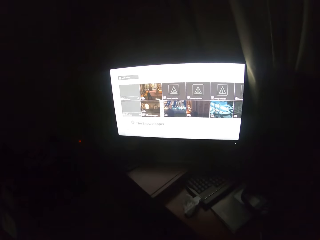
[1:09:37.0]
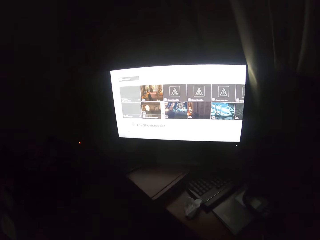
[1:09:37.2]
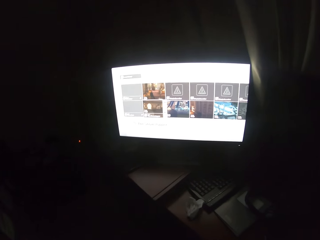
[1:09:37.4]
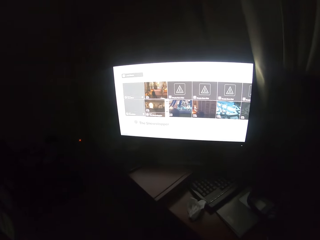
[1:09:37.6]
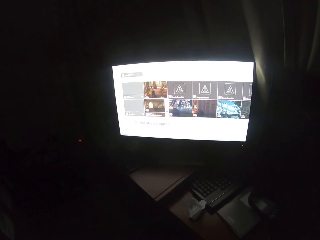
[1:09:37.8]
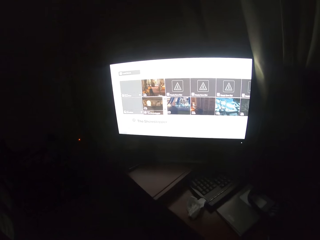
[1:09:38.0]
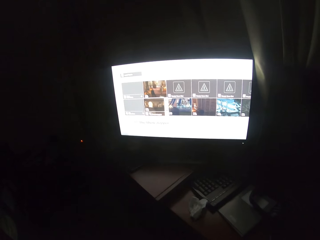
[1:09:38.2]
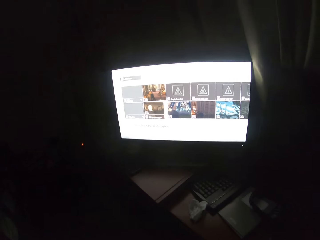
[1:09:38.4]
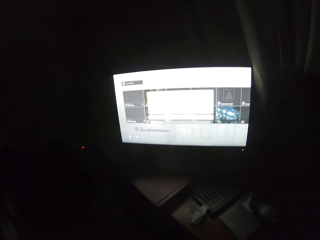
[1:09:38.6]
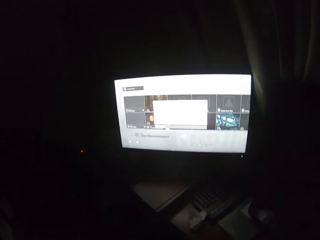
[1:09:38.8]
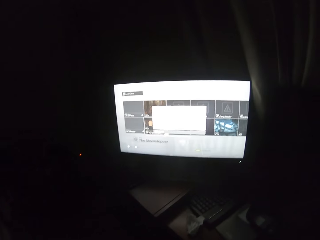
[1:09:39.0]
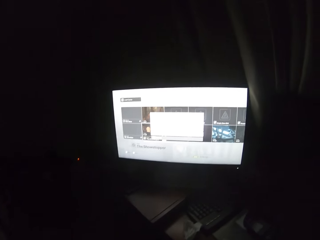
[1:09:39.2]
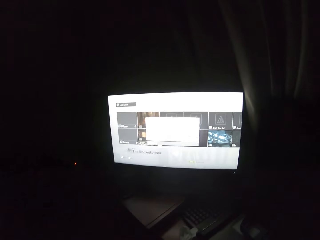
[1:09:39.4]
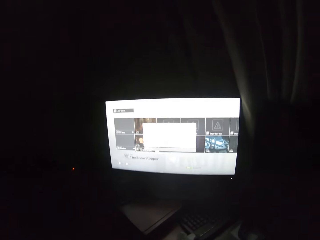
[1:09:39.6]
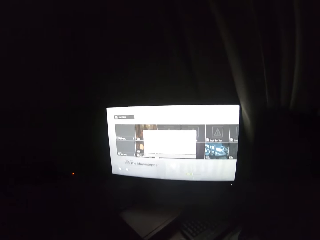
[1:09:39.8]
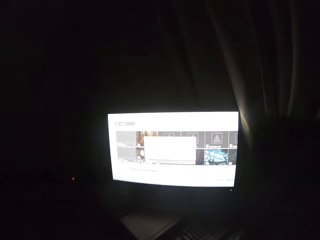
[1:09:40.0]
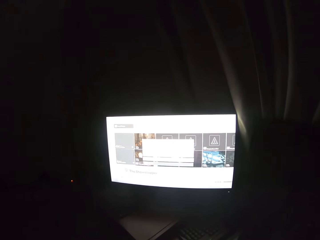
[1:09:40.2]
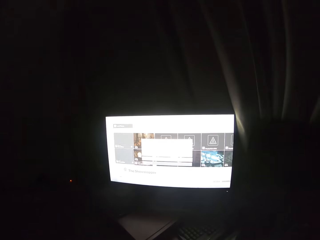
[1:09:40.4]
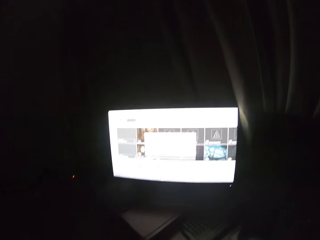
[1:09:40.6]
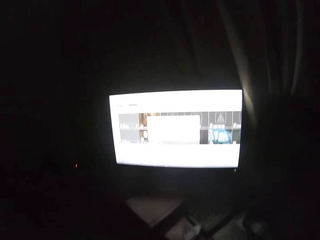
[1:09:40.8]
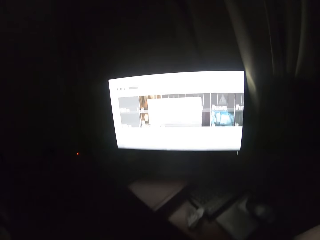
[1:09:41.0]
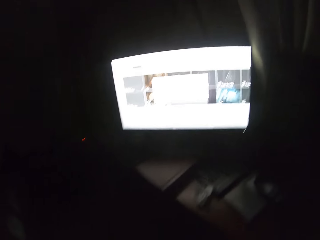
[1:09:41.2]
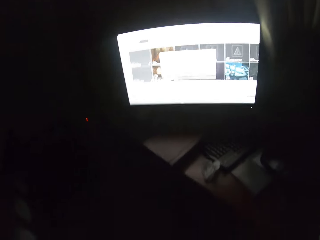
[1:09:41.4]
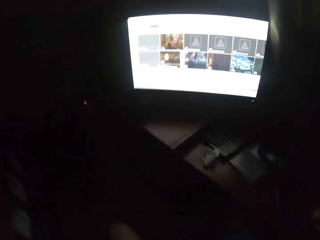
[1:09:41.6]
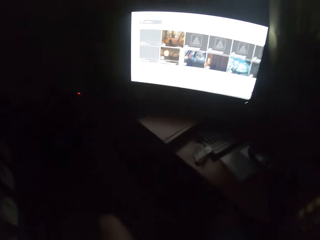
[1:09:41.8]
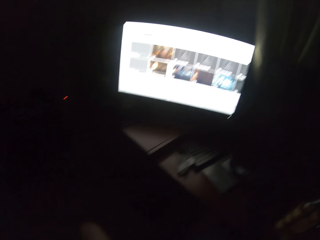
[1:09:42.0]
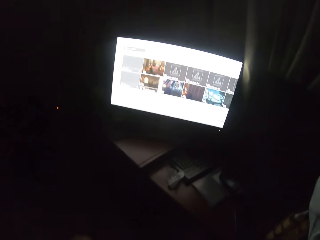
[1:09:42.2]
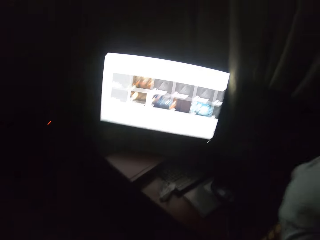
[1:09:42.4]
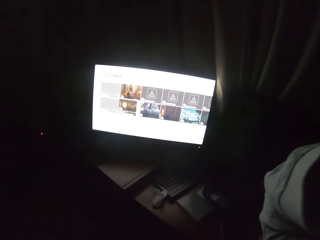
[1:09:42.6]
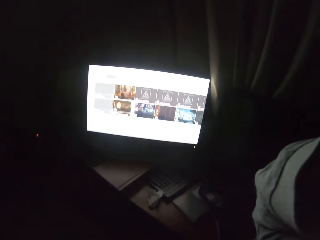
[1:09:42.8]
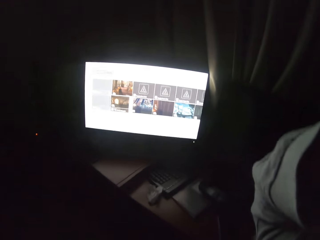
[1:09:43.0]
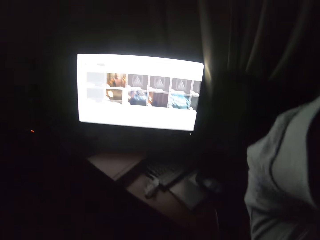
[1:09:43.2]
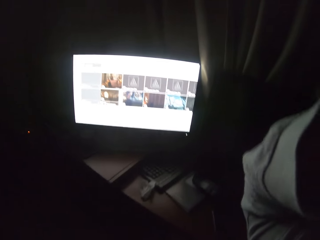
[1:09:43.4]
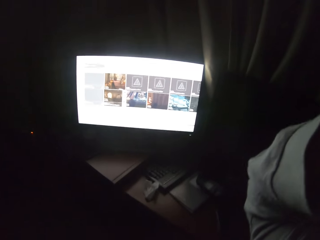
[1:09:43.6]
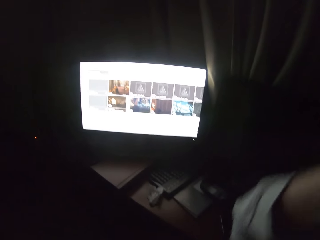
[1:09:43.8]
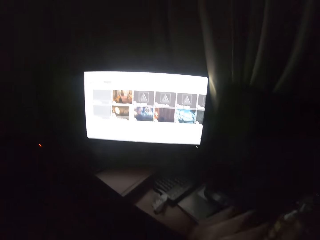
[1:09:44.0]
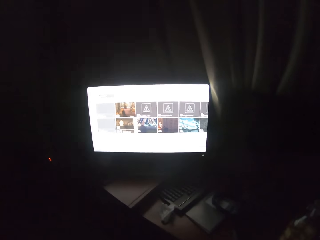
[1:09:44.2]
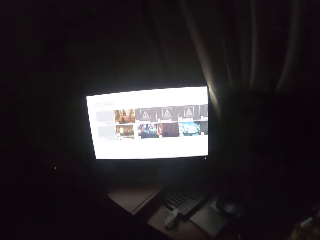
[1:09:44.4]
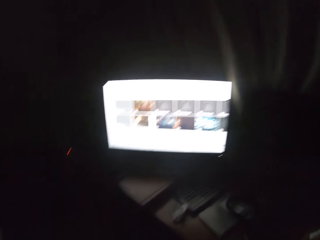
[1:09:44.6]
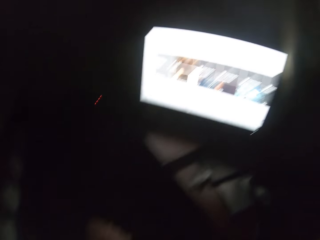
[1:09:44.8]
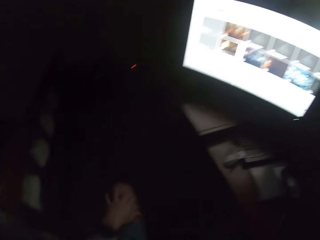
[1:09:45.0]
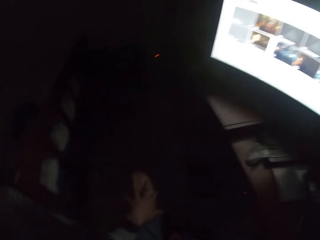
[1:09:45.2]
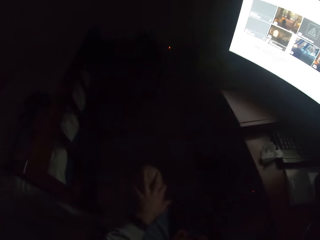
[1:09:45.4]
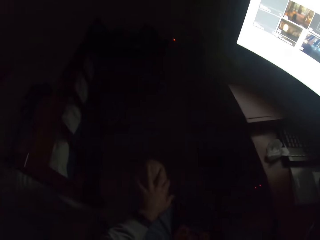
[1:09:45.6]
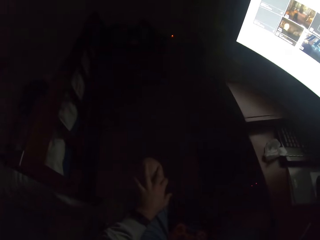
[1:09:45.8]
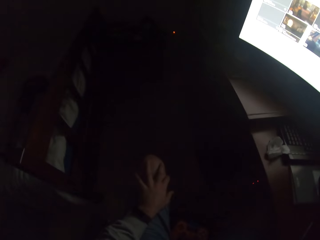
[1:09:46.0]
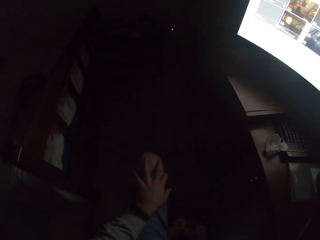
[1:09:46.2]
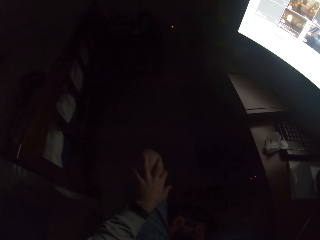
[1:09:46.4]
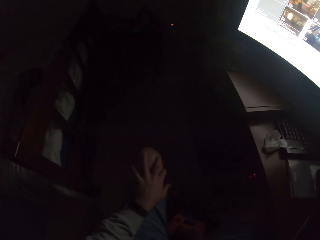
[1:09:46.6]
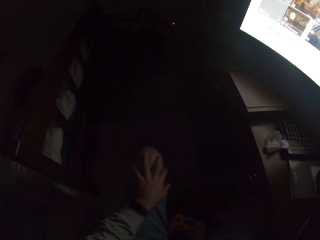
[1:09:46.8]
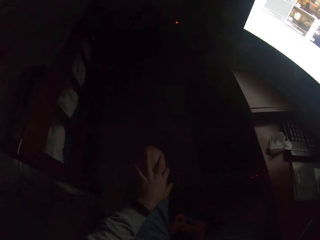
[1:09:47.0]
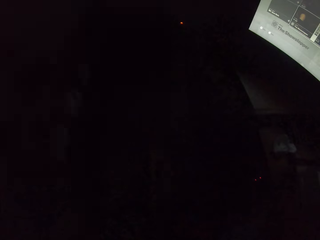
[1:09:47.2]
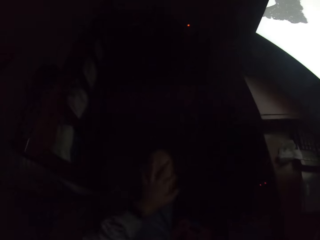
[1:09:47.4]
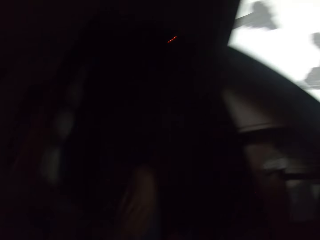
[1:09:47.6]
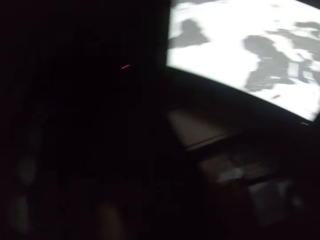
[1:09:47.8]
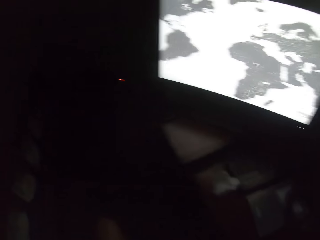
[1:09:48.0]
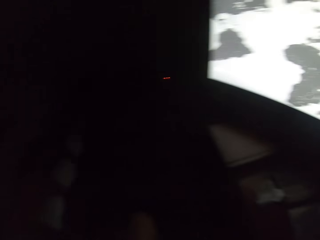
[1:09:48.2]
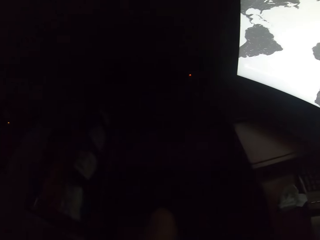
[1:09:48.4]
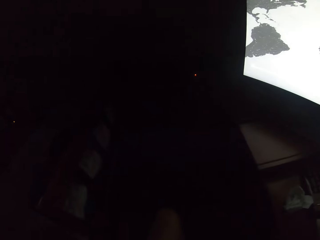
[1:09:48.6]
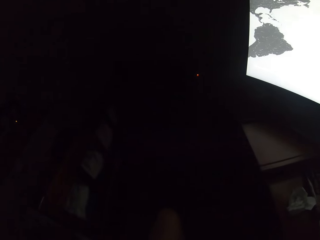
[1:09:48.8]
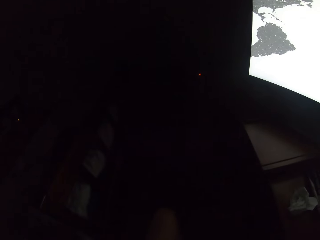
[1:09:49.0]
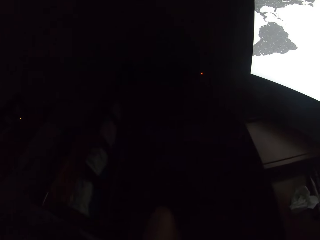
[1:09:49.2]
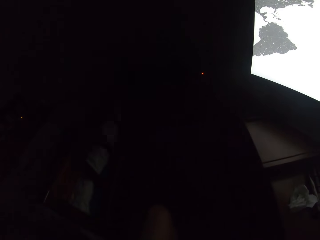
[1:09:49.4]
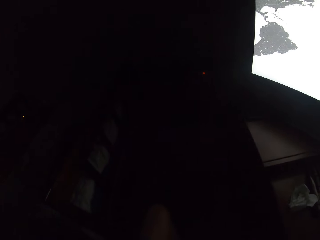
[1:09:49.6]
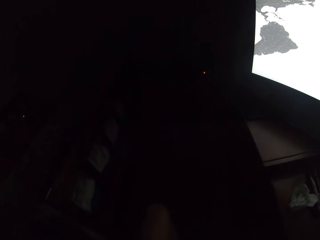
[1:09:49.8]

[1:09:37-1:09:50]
The camera wearer plays a video game. He scrolls through the screen with a controller. He turns around. He lifts up his hands. He rests his left hand on his lap.

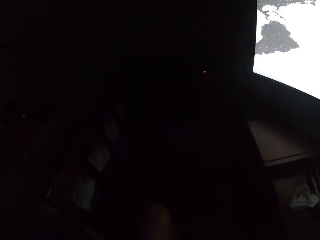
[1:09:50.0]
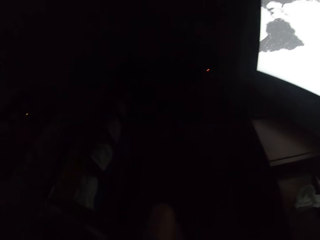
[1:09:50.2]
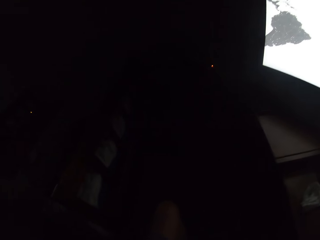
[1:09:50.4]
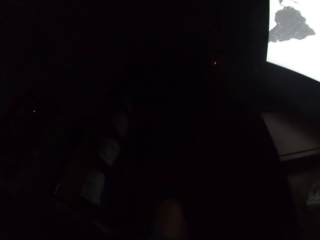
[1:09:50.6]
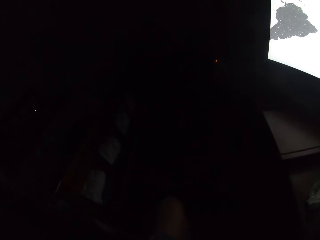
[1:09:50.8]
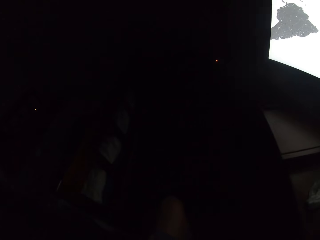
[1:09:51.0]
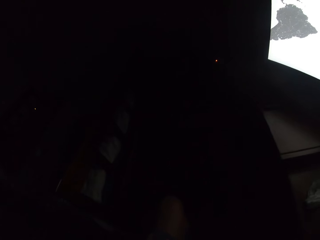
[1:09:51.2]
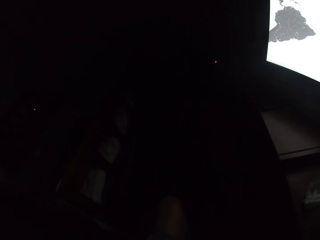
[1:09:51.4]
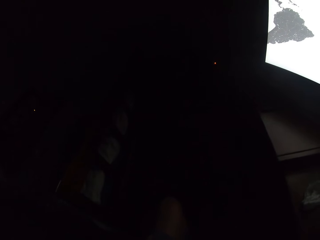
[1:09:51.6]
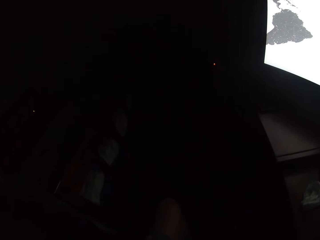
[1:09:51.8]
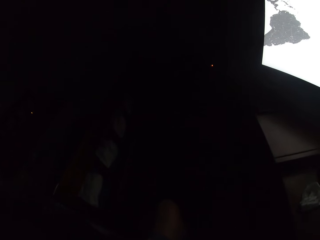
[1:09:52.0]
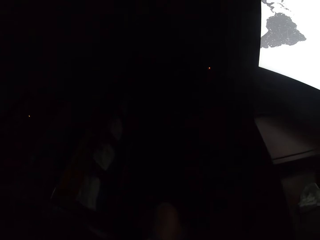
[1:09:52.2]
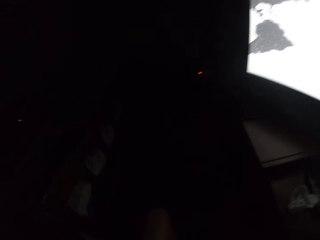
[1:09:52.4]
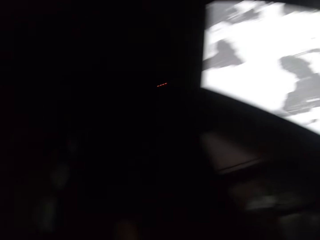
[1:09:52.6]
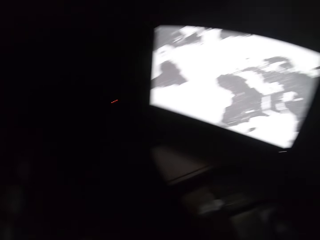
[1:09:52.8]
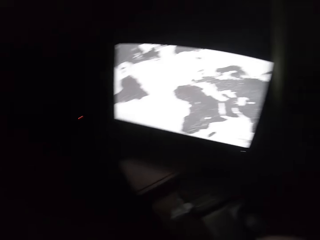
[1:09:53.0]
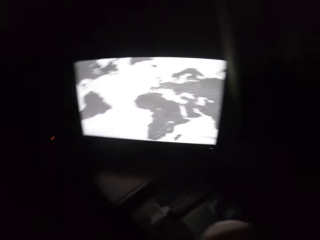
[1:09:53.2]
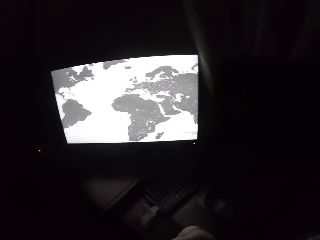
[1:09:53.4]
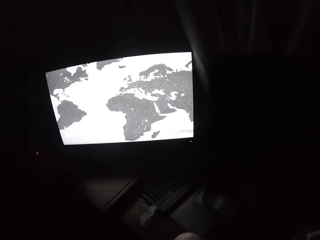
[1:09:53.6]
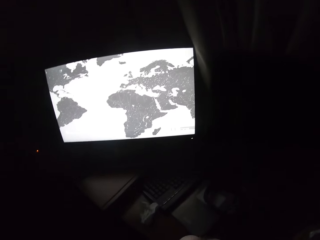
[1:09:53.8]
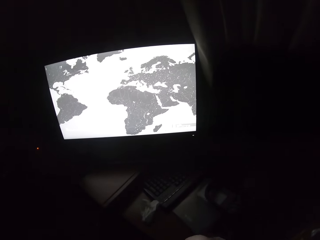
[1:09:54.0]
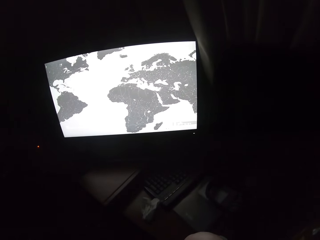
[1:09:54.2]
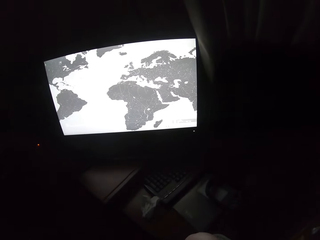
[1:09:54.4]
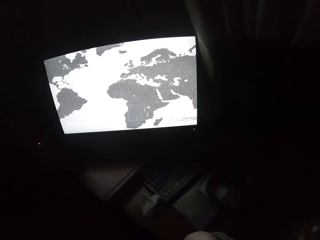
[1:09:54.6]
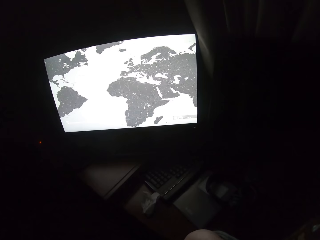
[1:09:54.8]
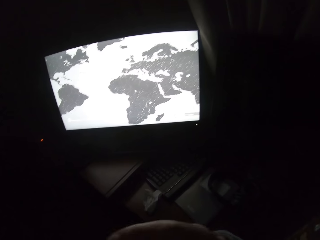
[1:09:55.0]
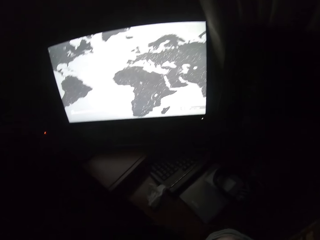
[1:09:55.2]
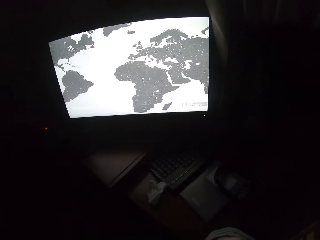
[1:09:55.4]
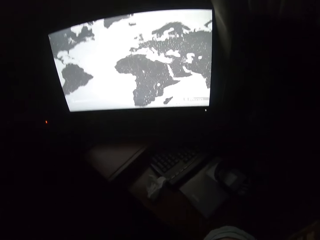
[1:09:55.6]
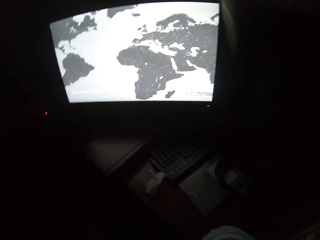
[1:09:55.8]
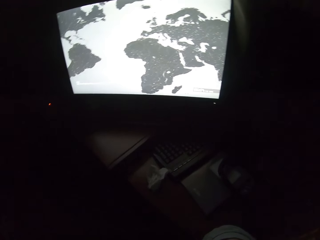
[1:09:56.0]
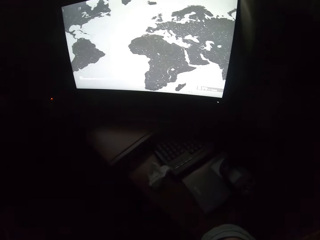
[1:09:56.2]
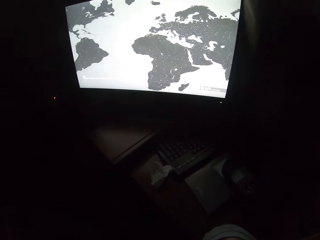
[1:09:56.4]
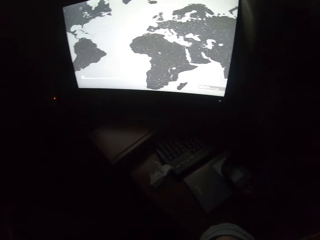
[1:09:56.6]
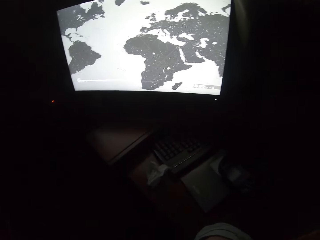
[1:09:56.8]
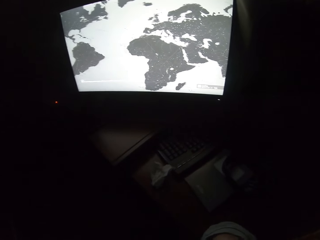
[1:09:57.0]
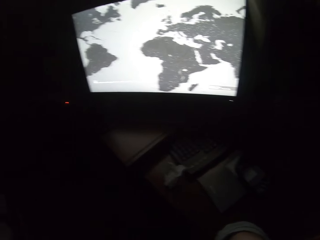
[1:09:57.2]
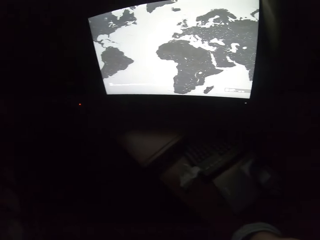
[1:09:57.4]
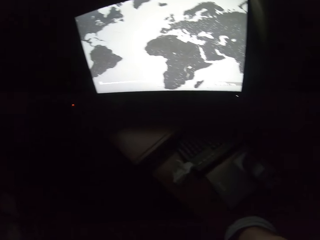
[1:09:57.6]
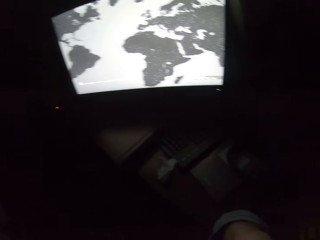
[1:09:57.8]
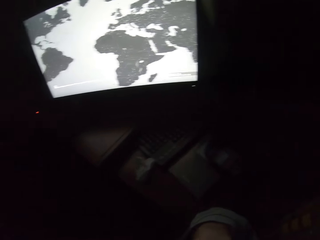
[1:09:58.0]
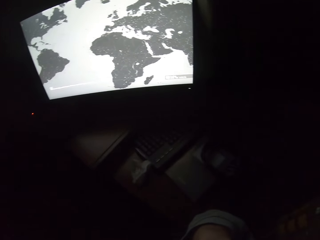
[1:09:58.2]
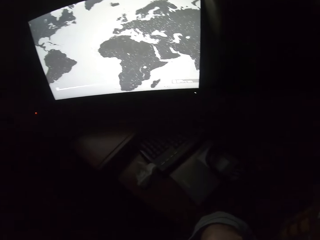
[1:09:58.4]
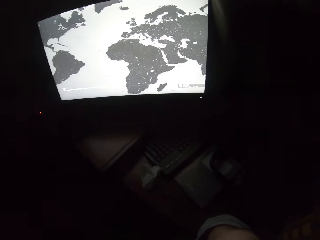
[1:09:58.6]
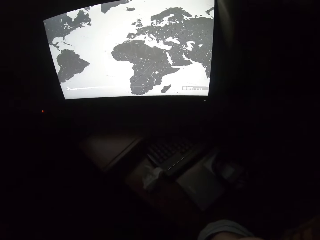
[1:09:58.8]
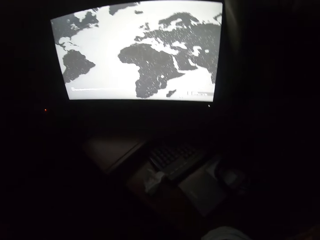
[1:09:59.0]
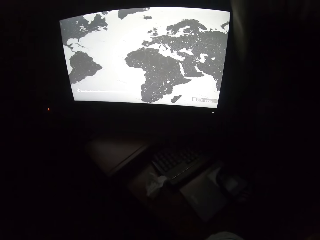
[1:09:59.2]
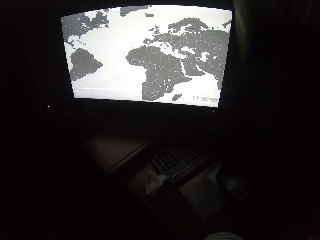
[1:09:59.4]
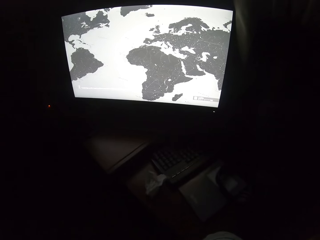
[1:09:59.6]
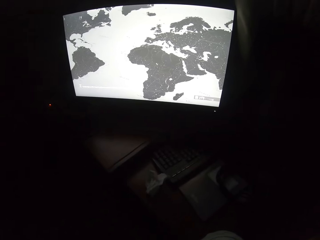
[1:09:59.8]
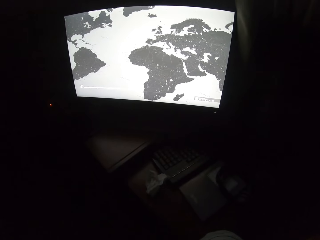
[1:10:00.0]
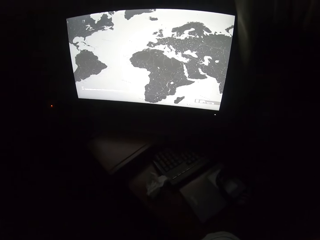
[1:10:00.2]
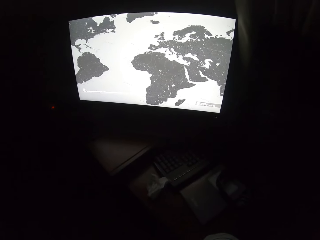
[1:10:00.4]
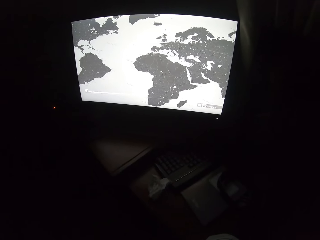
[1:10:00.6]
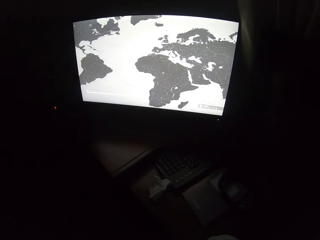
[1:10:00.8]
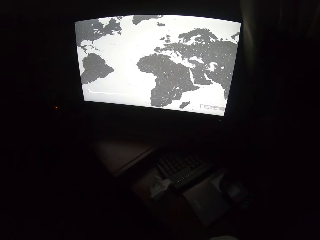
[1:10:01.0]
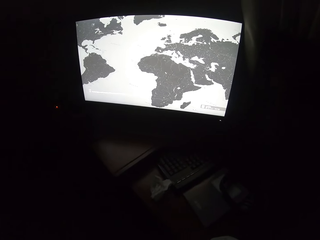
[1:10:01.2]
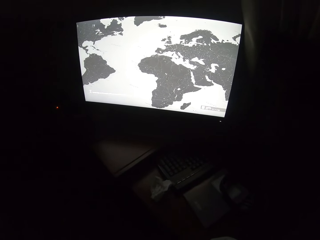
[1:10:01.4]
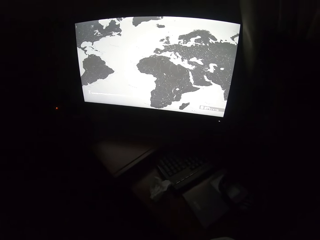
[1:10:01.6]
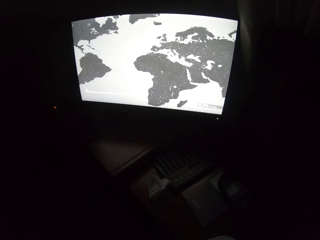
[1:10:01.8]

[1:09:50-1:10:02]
The camera wearer looks around.
